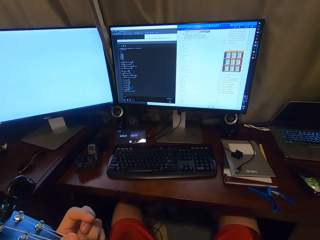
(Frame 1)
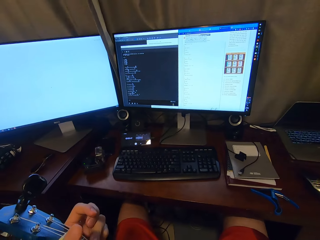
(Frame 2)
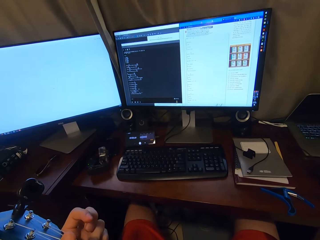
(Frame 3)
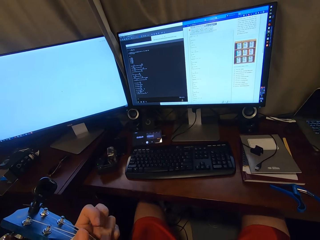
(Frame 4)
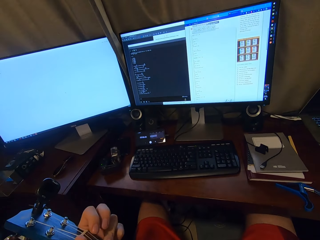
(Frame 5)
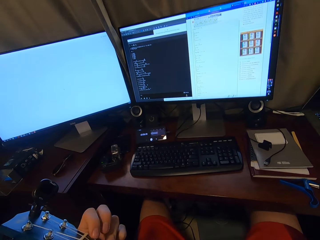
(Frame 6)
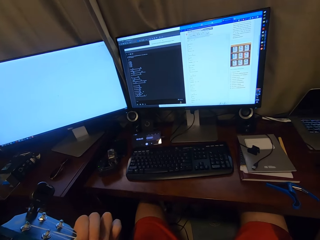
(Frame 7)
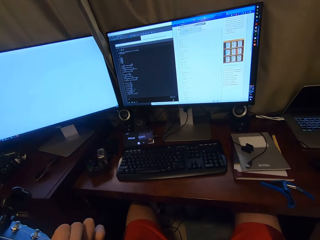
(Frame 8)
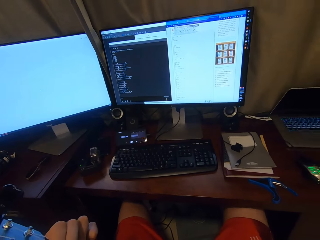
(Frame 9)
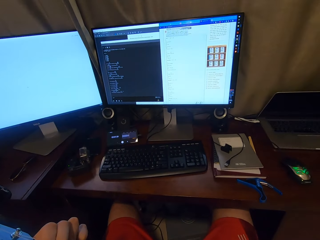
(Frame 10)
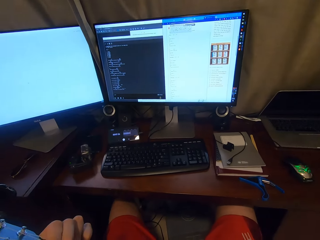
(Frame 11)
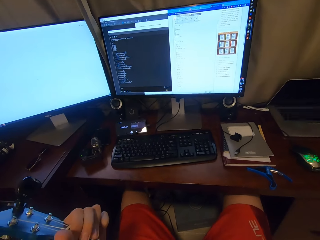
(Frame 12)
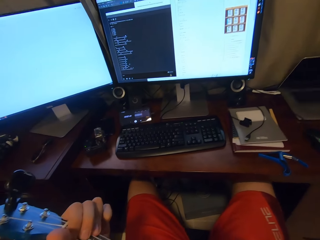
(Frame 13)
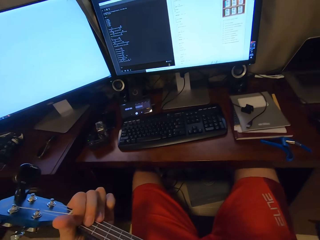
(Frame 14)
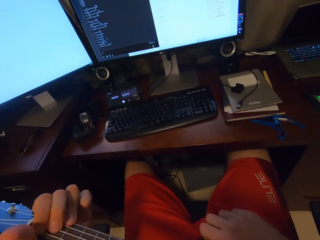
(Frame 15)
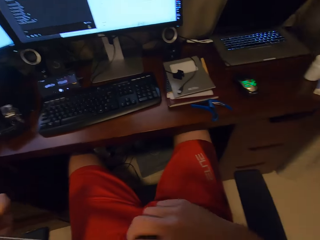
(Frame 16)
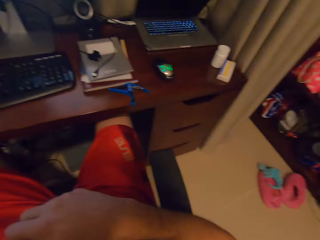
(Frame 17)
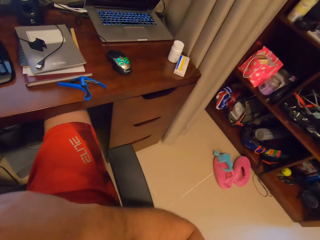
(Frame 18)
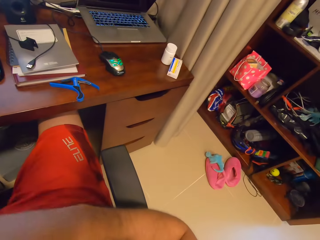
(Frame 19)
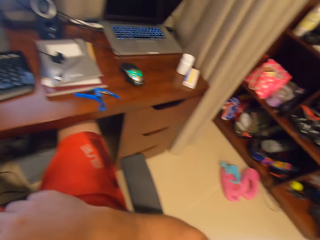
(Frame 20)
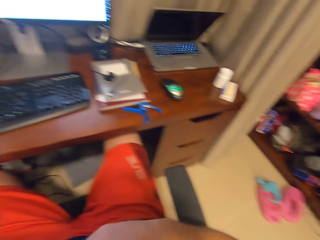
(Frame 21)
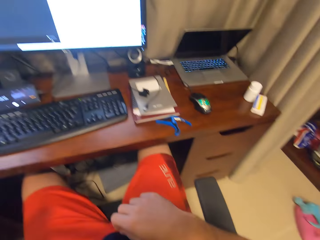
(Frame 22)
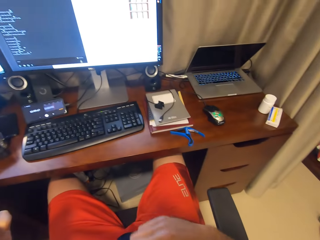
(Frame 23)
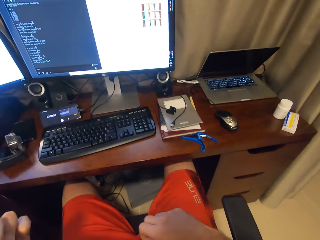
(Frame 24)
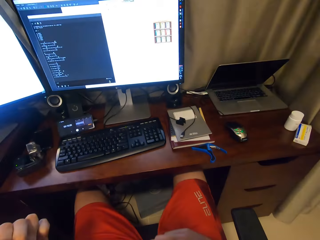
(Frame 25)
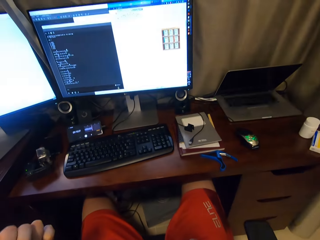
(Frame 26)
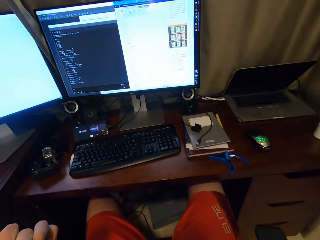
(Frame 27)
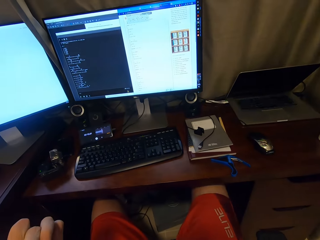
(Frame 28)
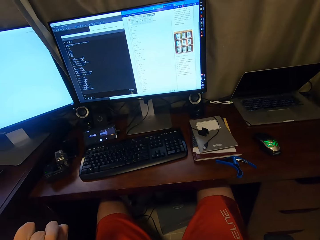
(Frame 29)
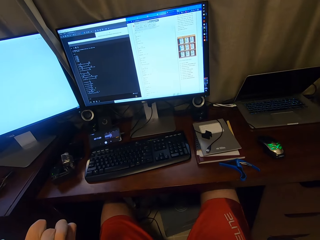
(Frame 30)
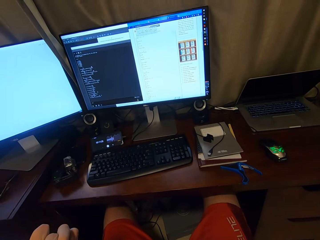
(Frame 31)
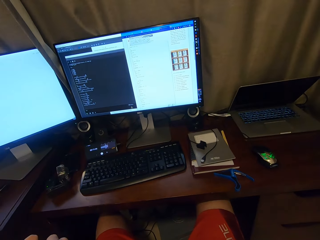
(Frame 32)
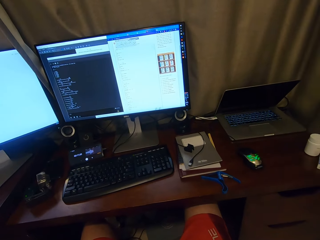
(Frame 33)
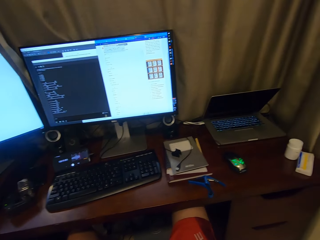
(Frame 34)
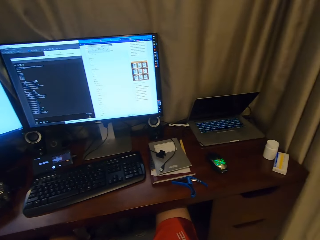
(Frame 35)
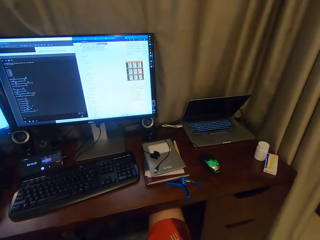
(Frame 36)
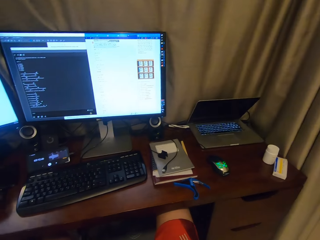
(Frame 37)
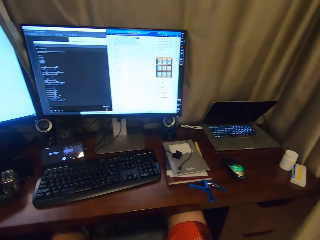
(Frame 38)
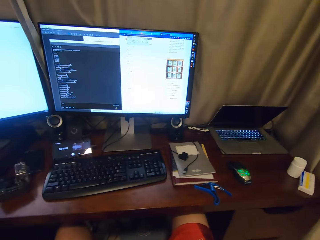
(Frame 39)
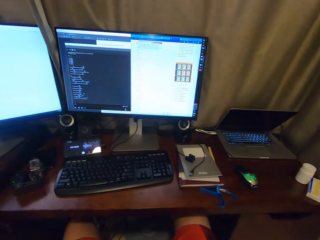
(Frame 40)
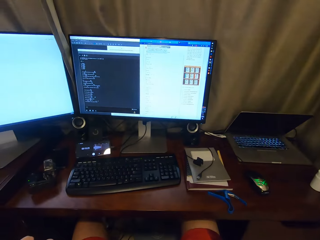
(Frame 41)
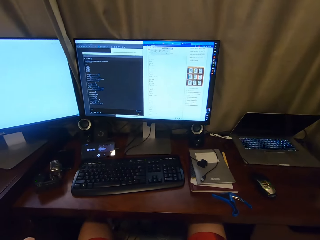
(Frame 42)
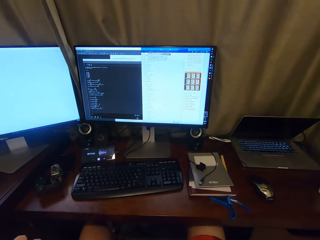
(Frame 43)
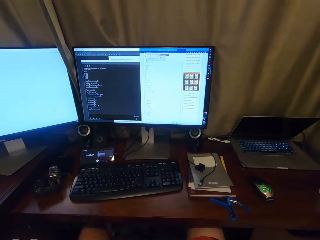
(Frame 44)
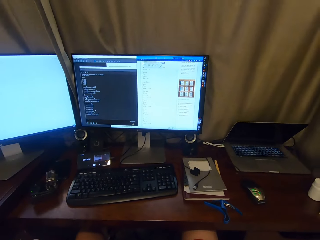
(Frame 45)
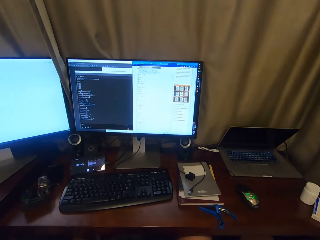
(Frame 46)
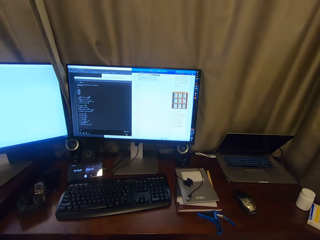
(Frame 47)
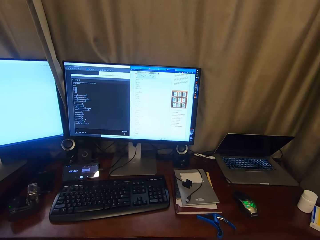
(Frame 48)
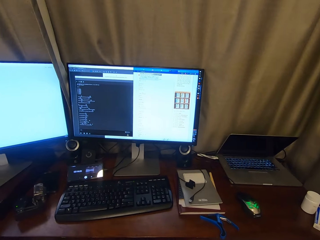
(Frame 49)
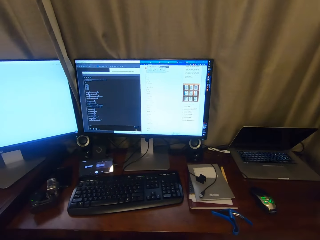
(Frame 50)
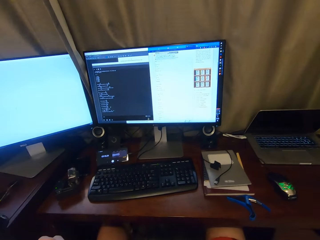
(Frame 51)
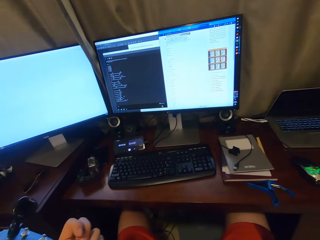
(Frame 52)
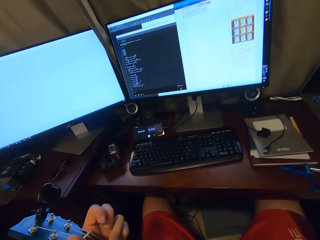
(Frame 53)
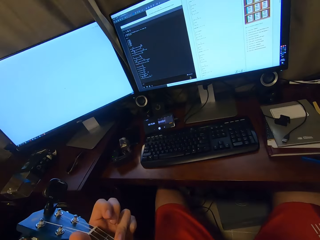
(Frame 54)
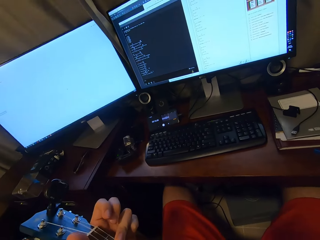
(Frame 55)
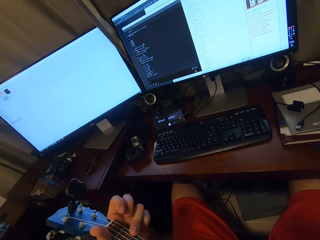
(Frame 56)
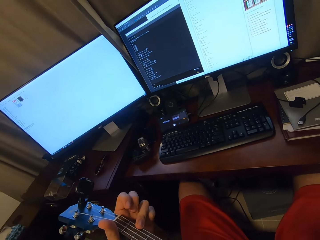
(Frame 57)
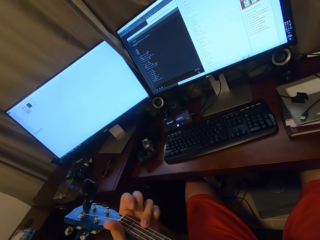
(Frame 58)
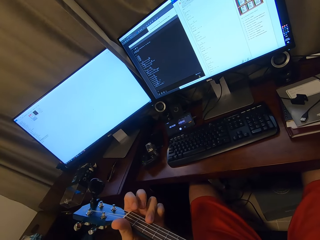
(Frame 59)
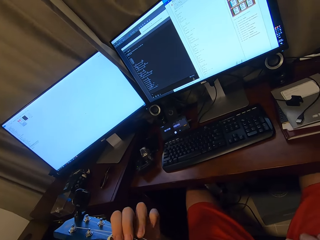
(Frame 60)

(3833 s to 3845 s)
The camera wearer is singing while playing guitar.

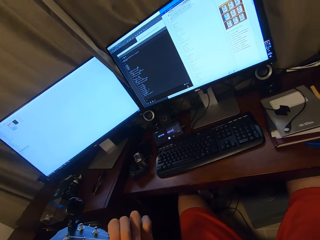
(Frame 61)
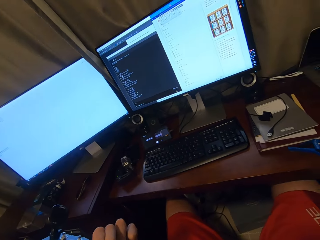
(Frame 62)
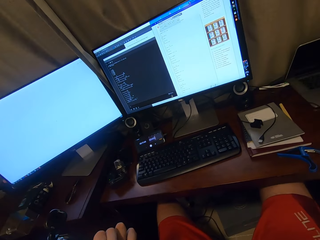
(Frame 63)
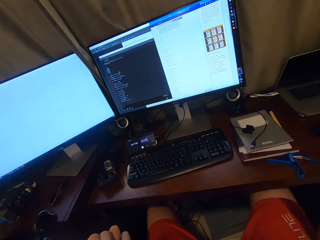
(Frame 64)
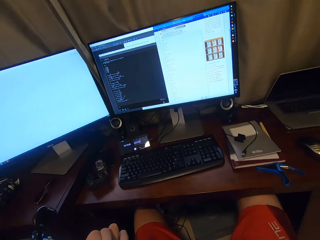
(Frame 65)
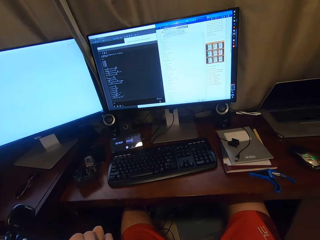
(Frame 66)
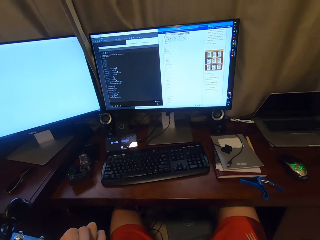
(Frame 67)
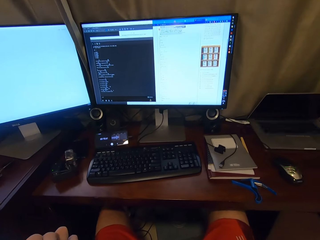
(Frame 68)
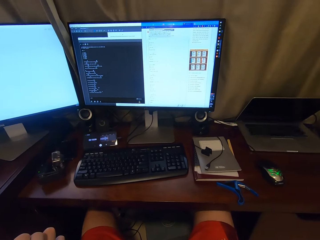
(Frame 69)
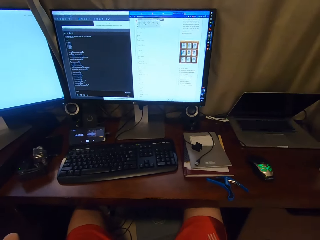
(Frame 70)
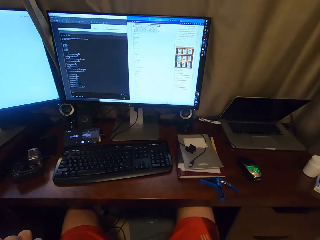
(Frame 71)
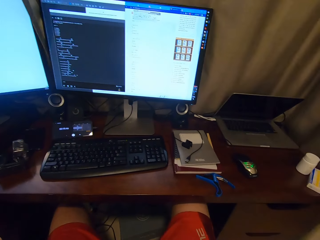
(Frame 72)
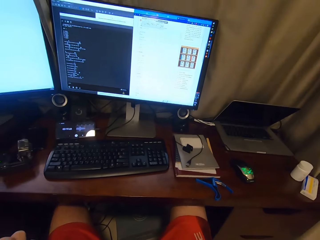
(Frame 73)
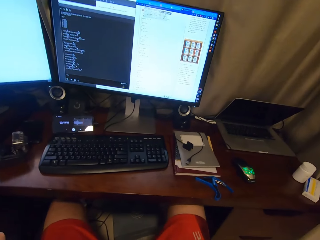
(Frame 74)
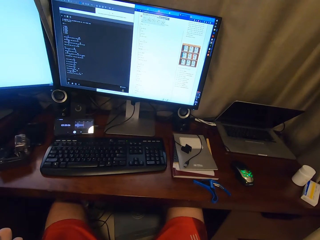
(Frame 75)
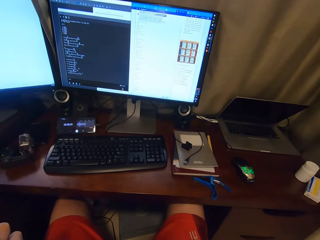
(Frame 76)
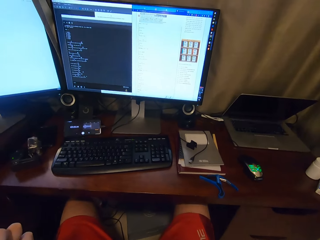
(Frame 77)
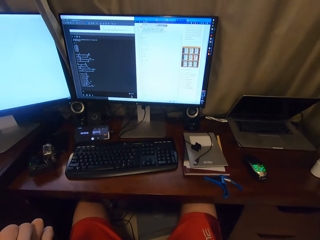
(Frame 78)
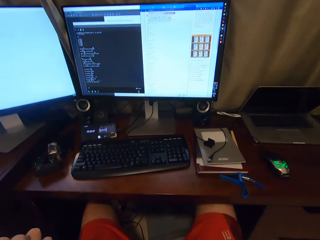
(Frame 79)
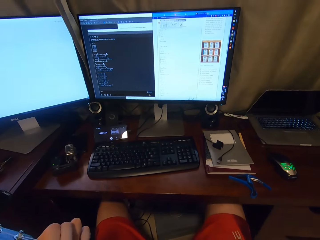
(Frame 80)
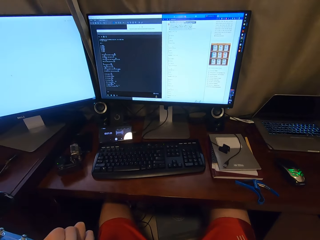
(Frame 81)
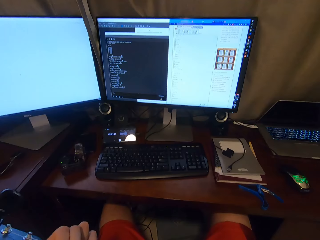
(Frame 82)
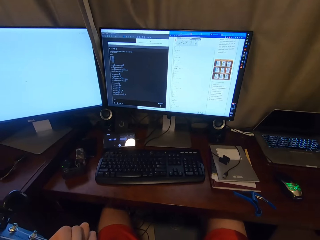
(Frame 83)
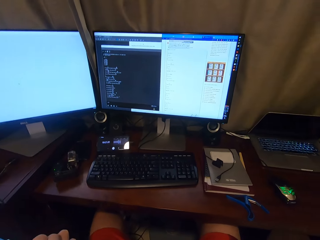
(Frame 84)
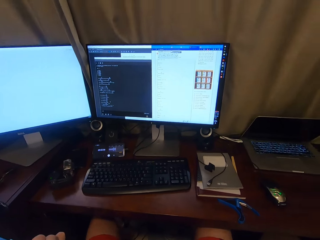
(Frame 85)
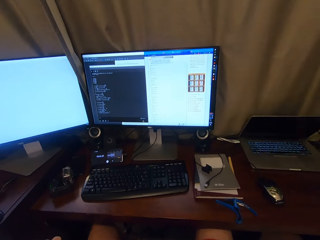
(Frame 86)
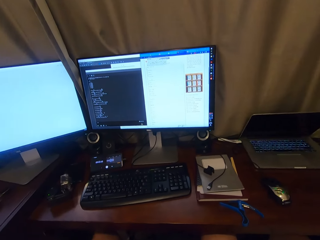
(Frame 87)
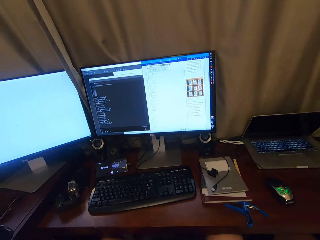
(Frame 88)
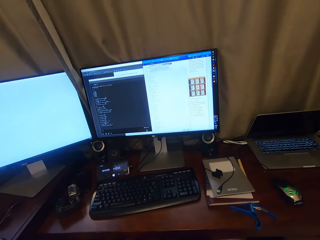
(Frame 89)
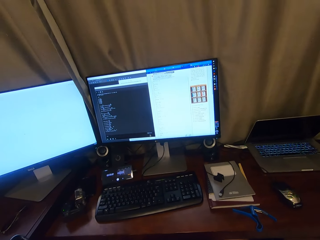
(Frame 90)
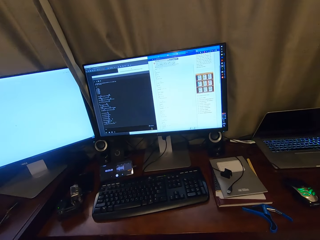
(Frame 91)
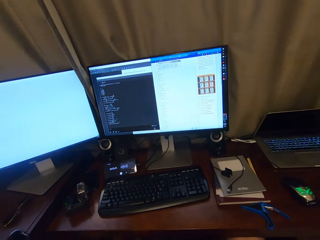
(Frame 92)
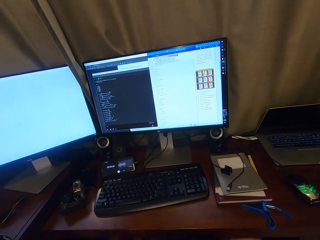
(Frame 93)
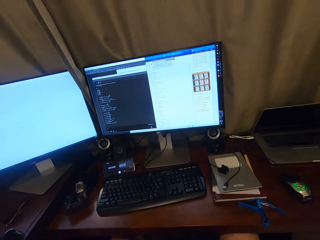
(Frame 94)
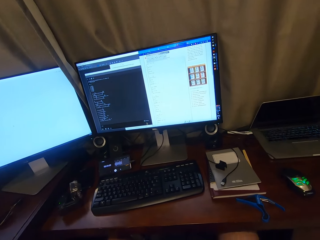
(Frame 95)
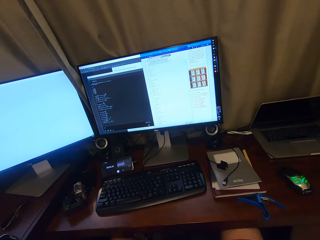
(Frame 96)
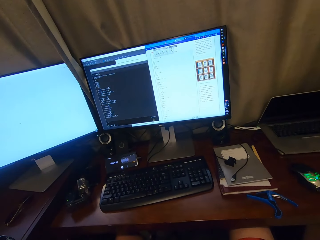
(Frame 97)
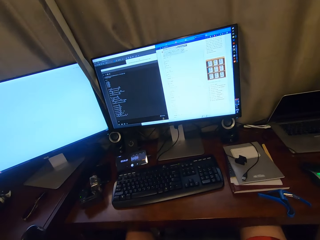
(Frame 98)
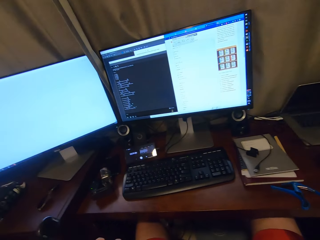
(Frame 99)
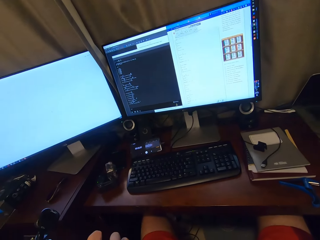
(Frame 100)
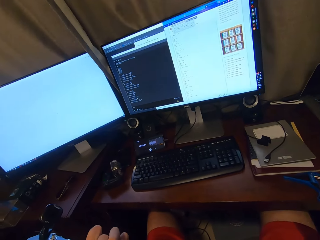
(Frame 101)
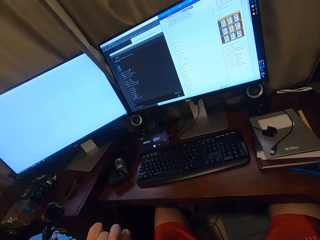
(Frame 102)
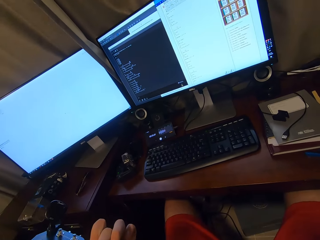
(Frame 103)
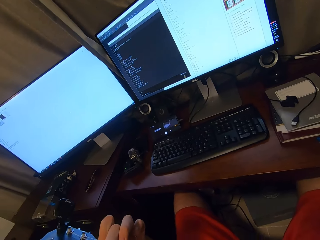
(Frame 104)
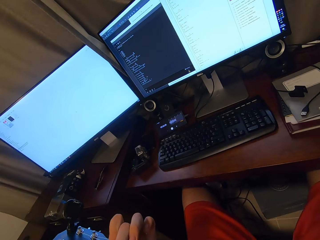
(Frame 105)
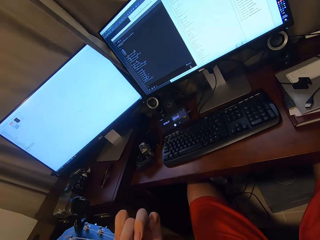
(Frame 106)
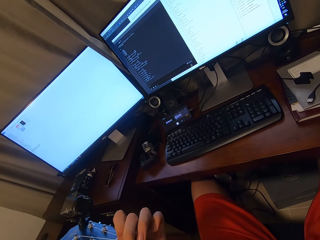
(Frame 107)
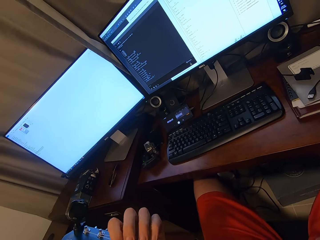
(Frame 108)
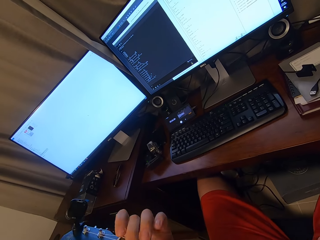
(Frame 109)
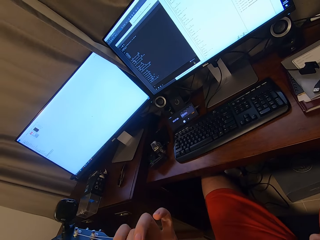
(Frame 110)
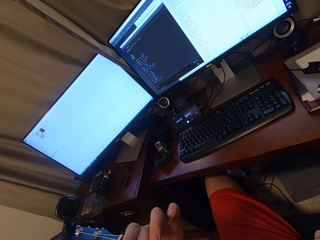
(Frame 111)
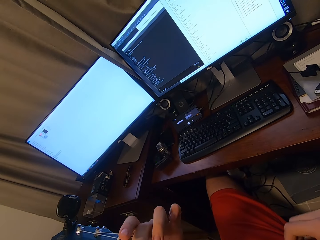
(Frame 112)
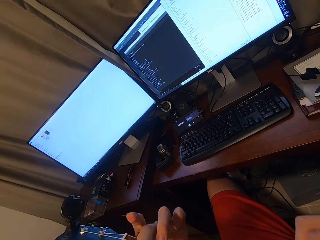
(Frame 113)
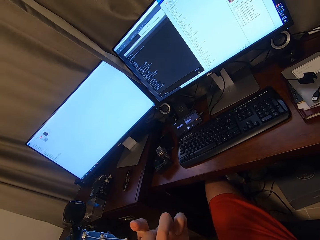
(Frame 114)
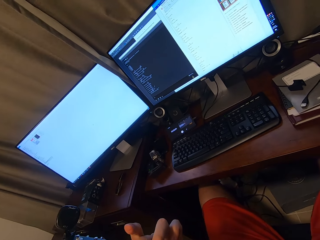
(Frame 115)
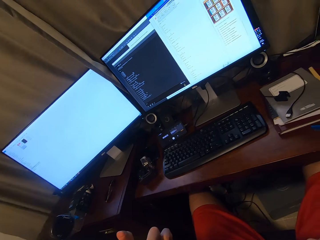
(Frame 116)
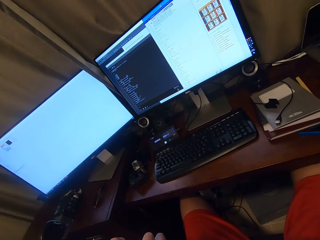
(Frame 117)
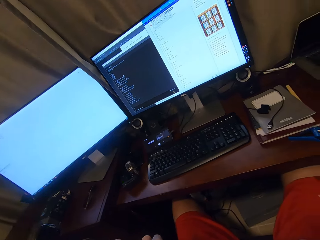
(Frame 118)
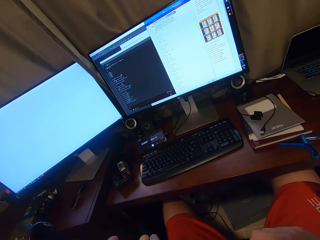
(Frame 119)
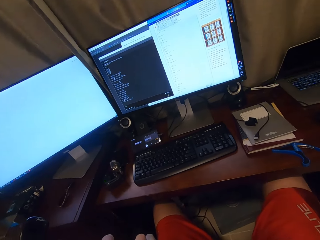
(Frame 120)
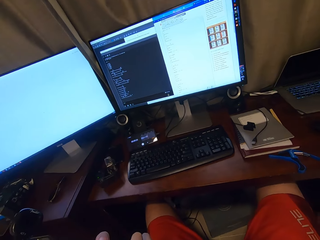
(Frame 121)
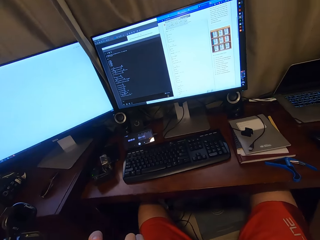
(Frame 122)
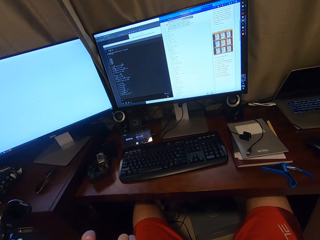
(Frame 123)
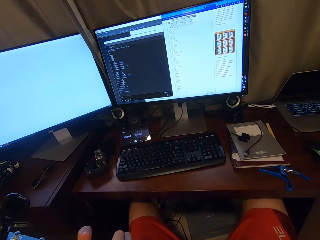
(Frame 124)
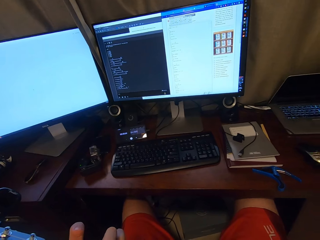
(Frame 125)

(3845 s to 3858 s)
The camera wearer is singing while playing guitar.
